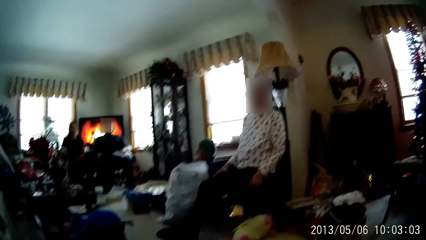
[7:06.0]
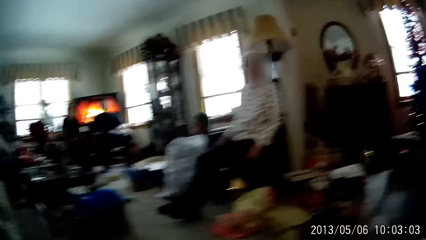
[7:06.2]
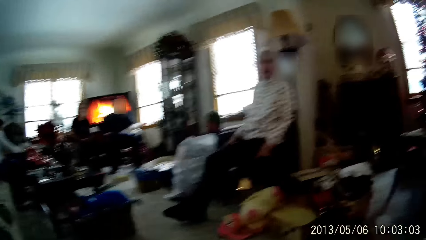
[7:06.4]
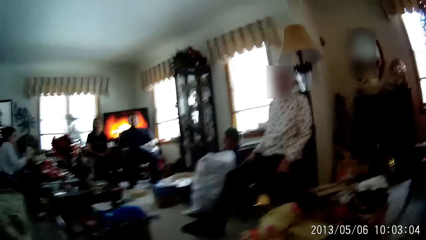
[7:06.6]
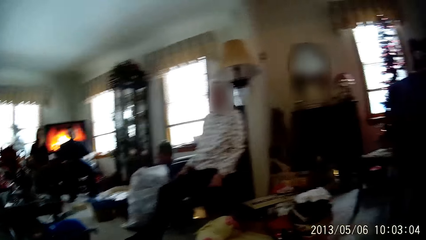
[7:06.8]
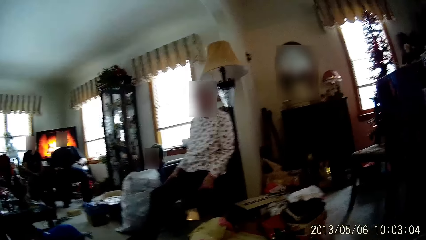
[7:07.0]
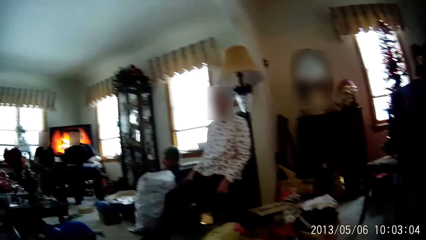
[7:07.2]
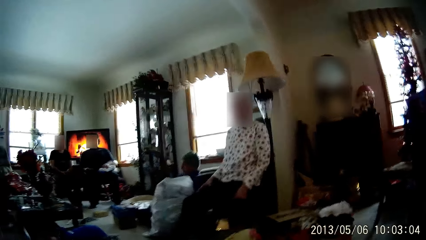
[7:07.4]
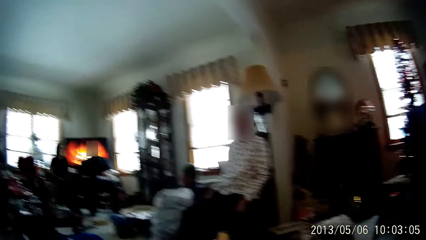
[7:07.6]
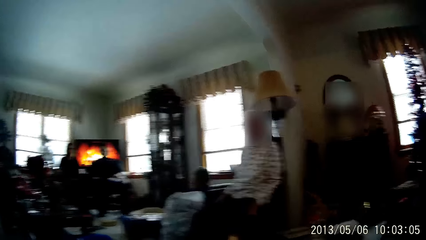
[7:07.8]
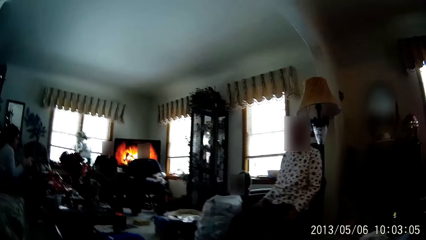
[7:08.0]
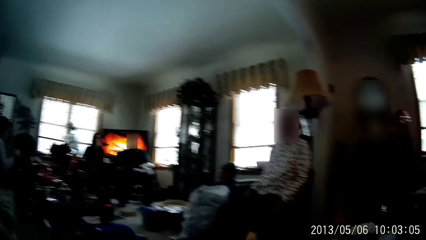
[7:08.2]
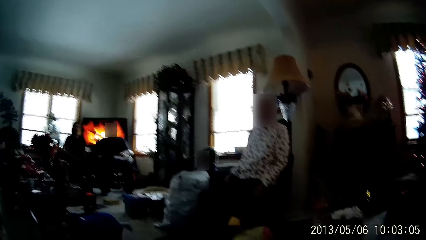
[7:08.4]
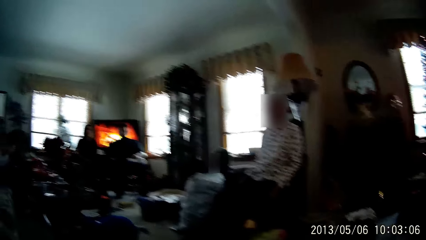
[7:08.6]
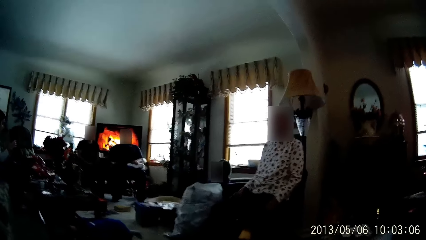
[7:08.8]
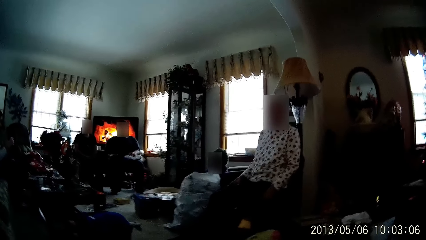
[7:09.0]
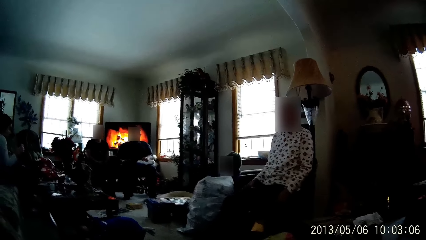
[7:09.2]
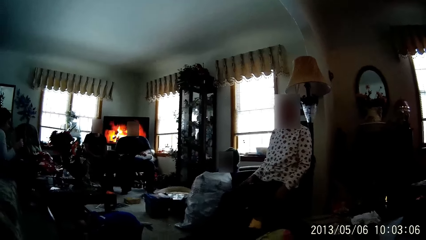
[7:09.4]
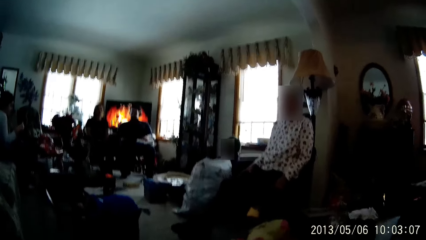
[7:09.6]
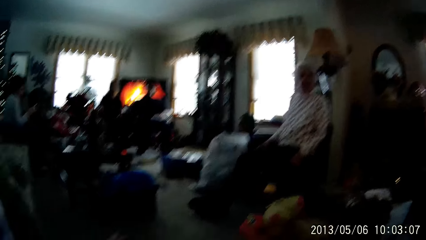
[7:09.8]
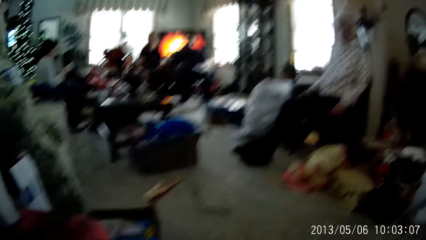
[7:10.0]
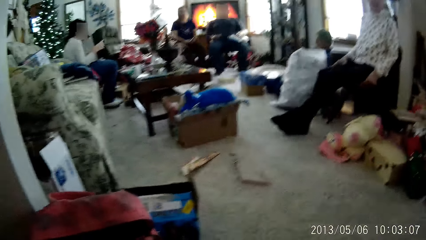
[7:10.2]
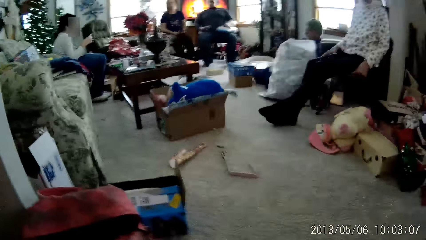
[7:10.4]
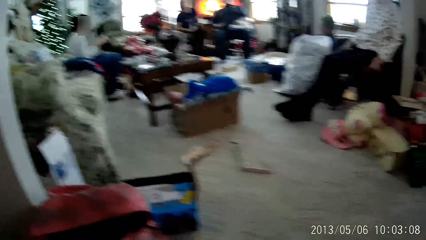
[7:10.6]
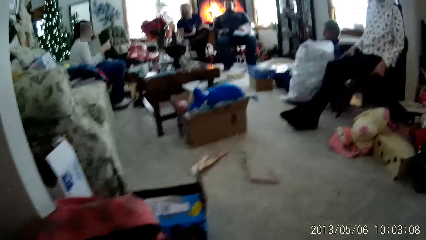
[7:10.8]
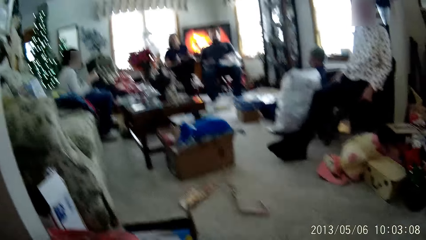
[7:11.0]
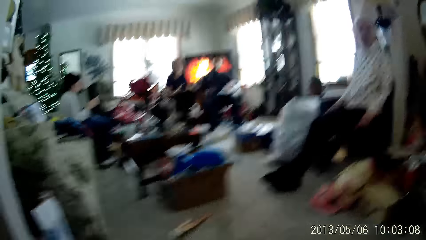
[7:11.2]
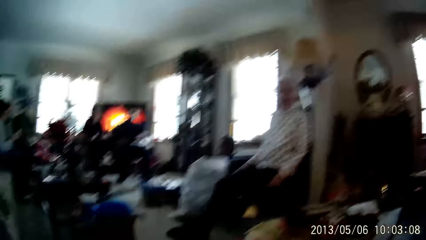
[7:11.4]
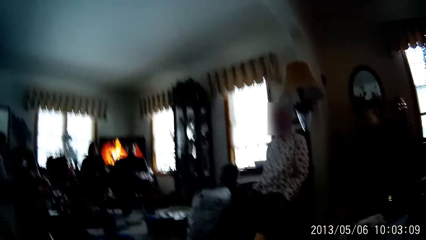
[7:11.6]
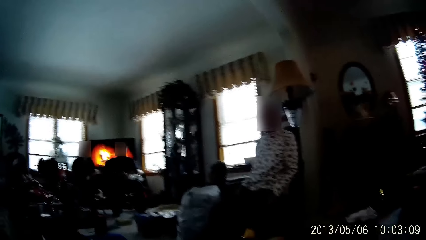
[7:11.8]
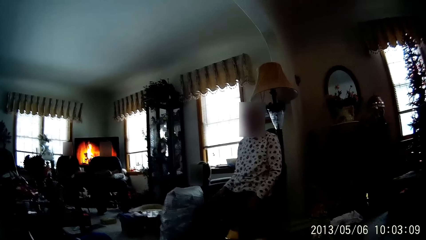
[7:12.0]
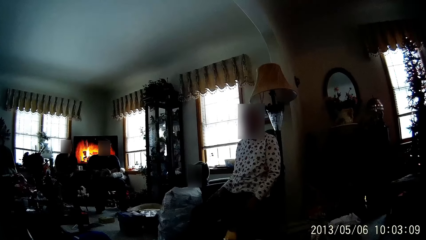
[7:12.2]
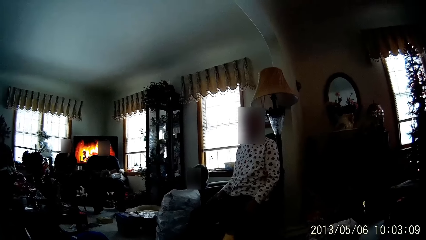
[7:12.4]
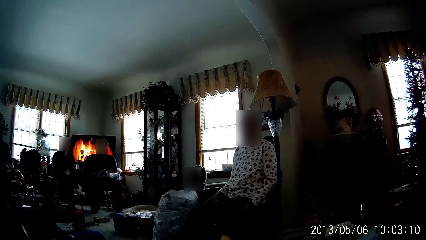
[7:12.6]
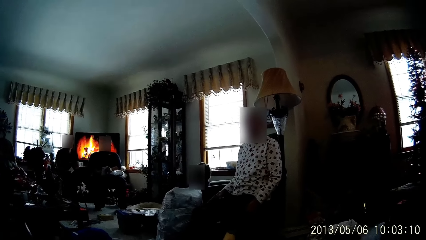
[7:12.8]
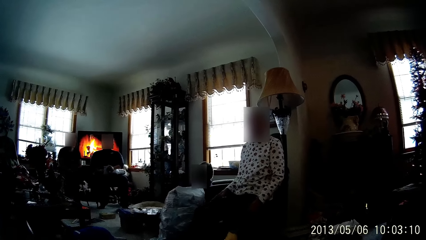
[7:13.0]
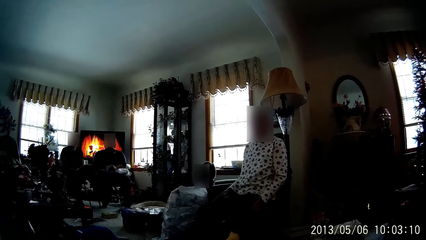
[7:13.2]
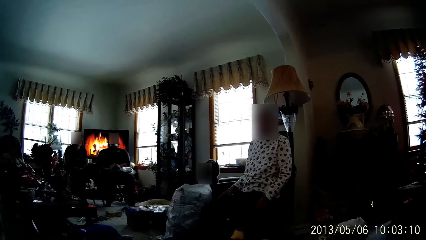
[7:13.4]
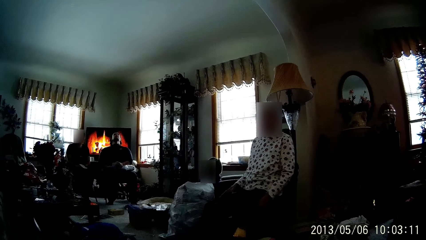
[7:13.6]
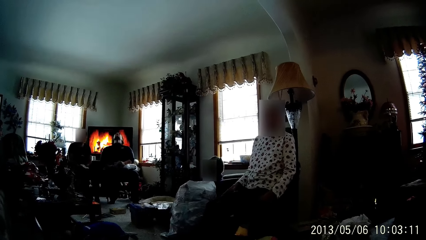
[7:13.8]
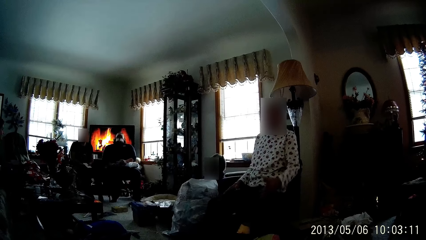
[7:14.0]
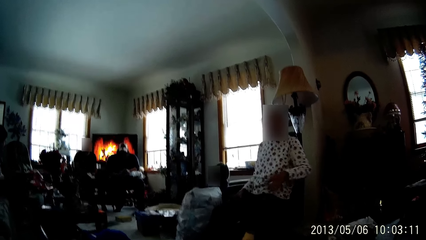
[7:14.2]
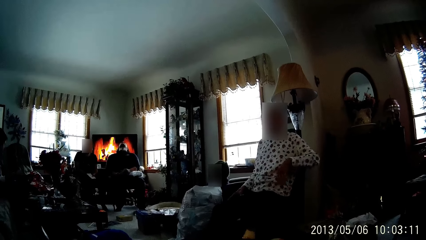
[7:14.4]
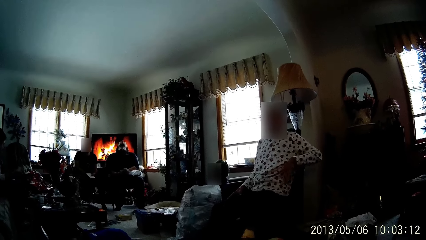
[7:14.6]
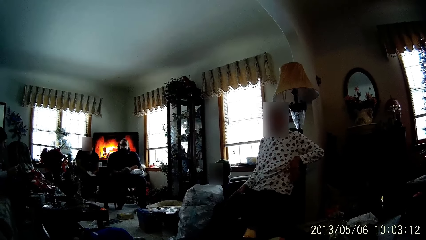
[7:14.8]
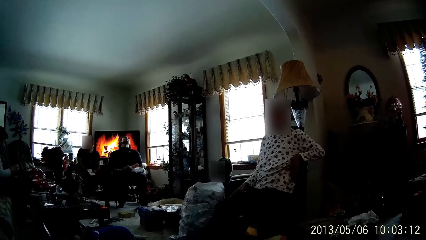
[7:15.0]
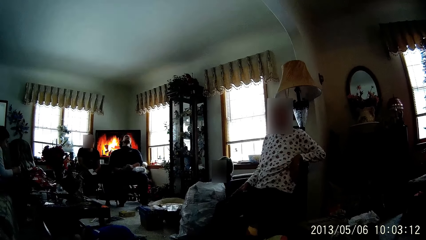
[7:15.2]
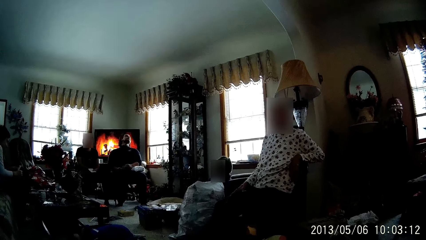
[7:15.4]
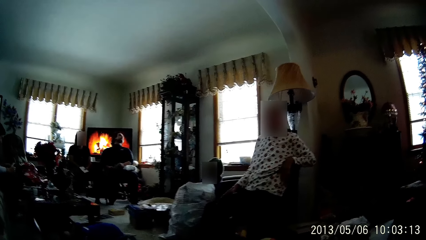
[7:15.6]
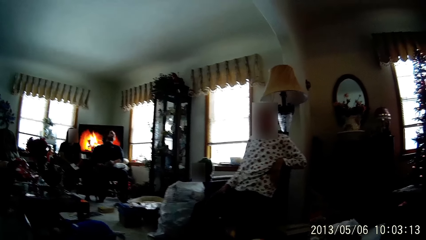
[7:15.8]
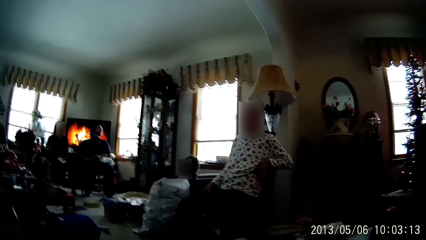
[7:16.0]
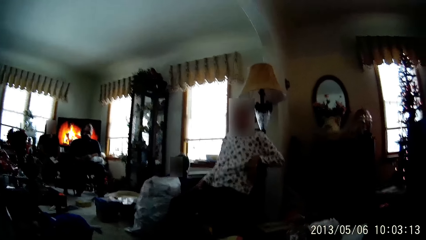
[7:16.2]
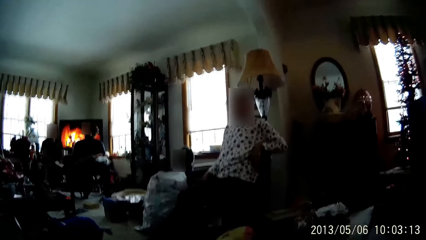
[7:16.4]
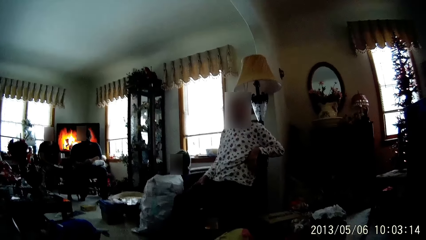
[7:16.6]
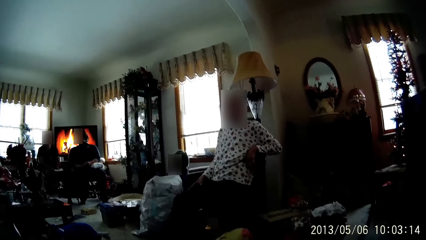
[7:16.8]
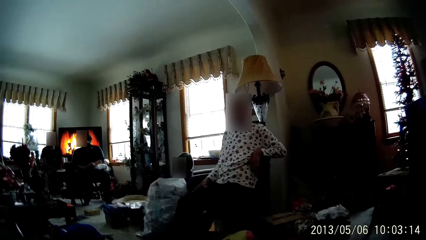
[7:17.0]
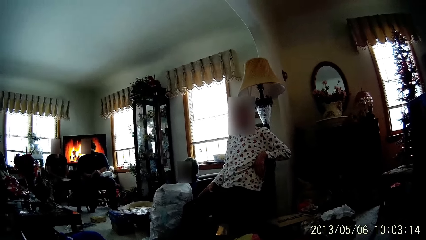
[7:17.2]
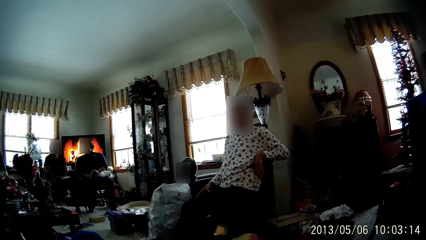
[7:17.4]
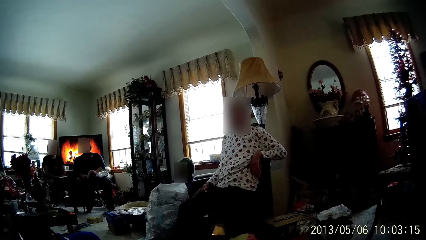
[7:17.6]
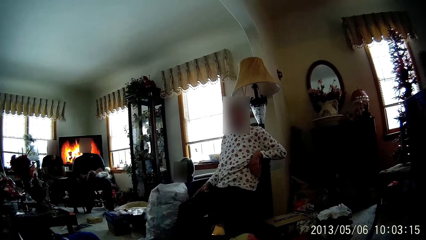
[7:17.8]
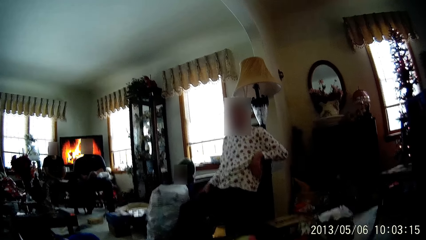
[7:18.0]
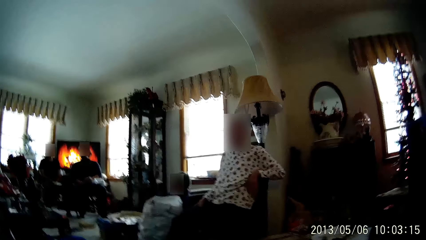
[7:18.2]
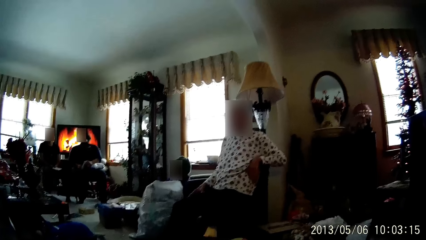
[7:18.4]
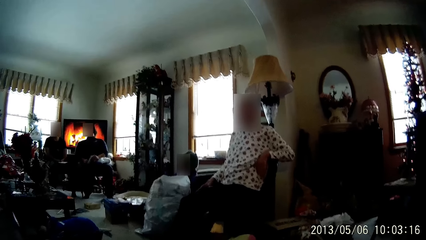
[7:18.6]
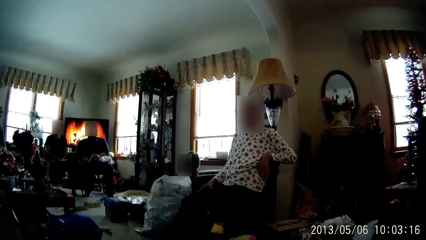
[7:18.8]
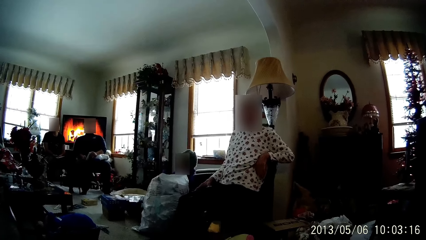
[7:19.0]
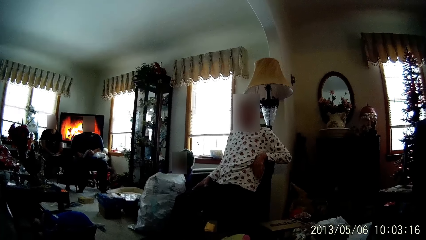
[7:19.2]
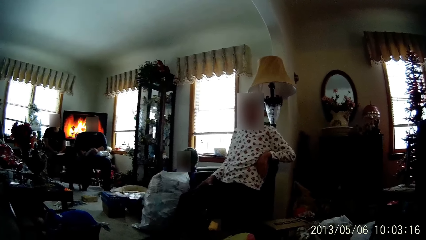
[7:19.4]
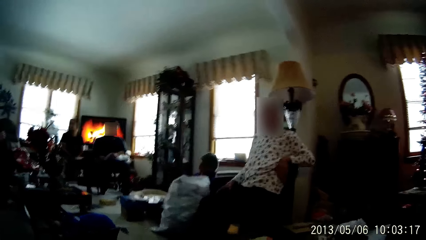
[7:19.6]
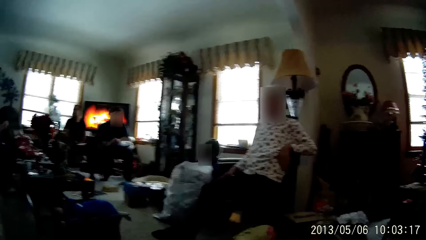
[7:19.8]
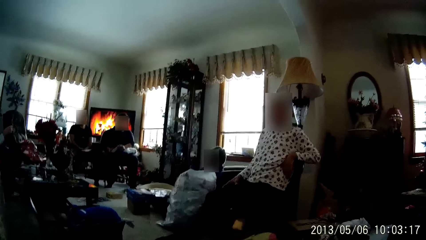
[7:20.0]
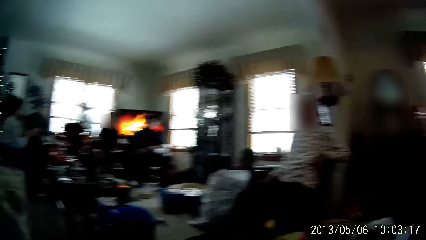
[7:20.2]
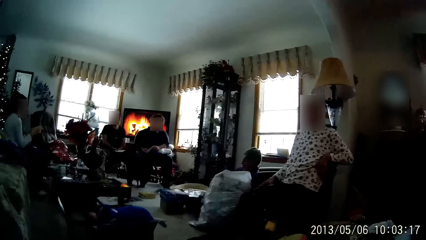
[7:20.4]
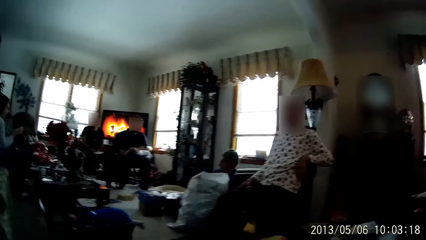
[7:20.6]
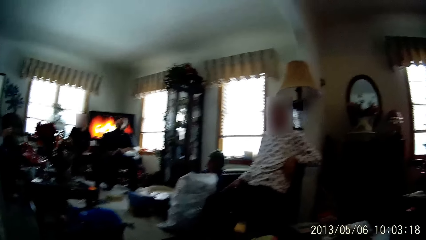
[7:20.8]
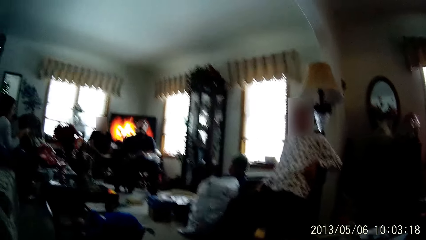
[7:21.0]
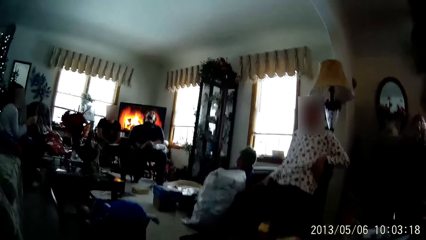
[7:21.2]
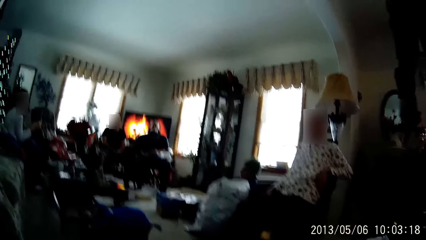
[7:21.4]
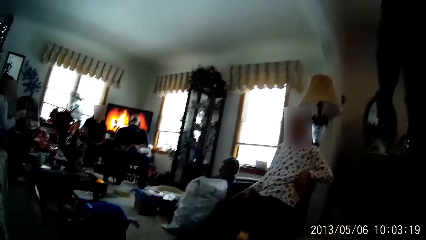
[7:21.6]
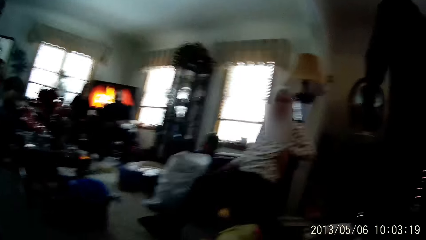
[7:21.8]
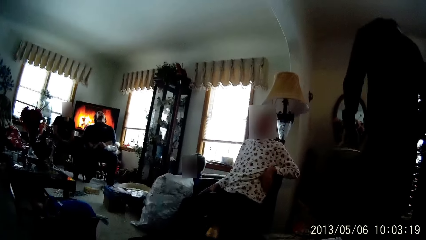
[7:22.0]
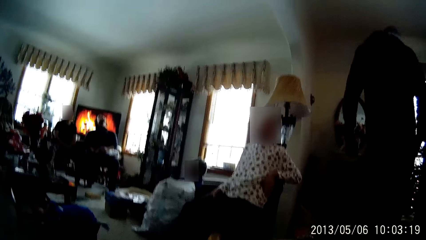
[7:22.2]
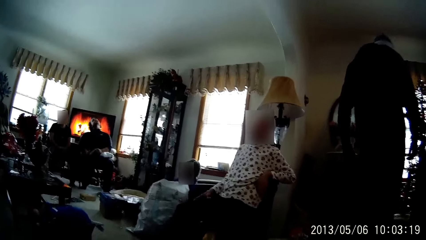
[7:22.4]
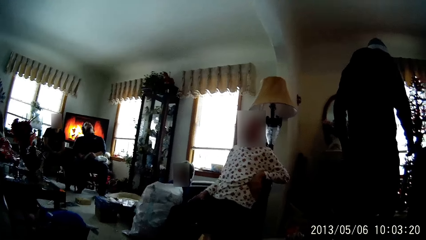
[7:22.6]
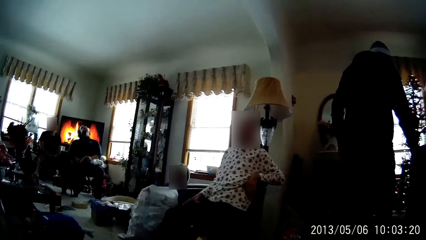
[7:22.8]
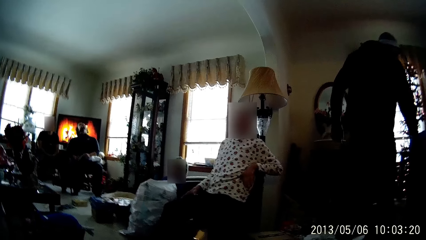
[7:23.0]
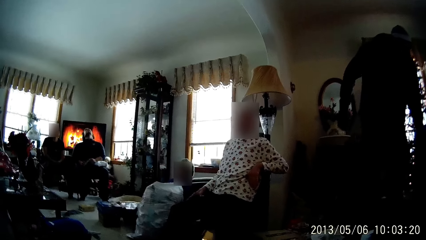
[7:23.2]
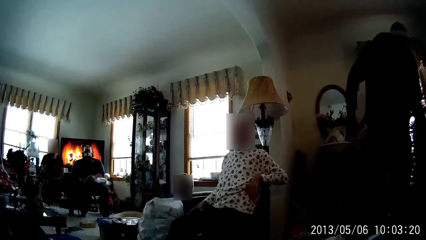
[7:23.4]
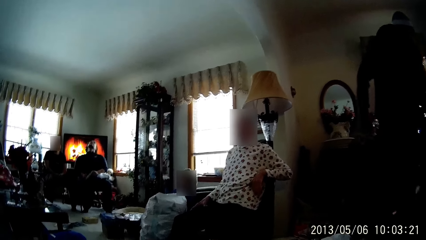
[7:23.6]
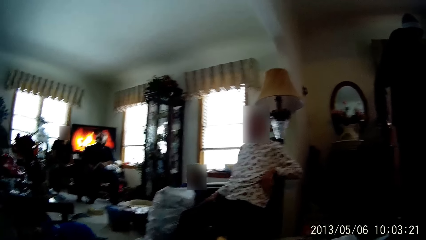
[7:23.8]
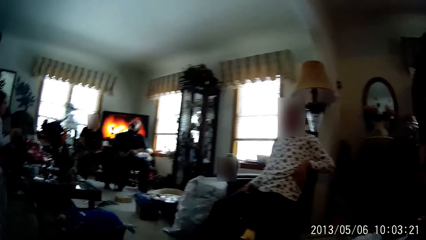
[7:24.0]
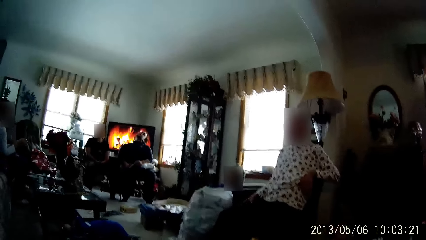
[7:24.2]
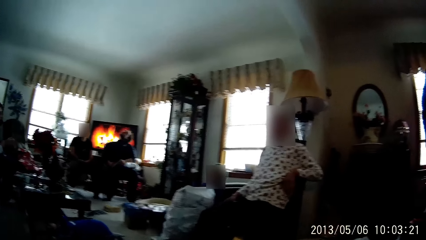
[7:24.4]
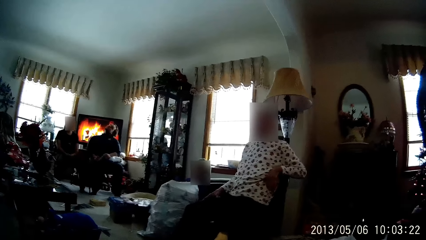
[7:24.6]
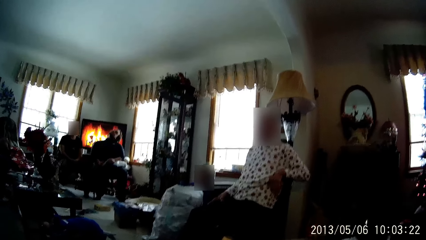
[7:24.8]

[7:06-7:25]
The boy picks an envelope from the floor with his right hand. A woman folds the envelope with both hands. The camera wearer converses with a person.
